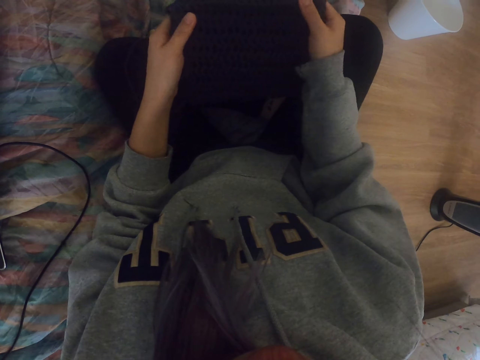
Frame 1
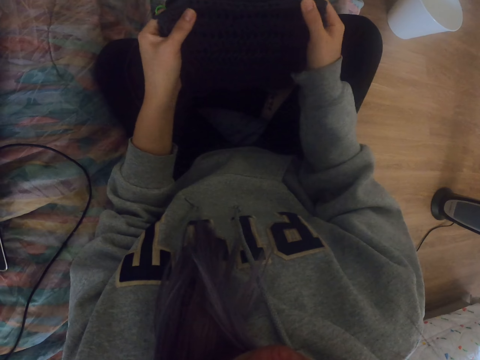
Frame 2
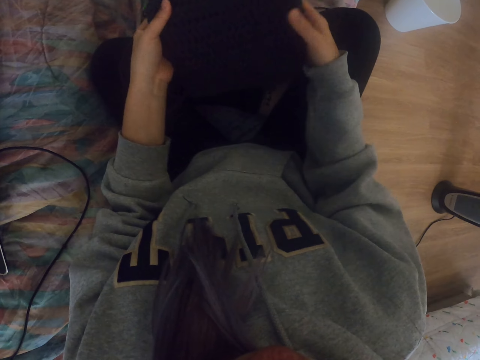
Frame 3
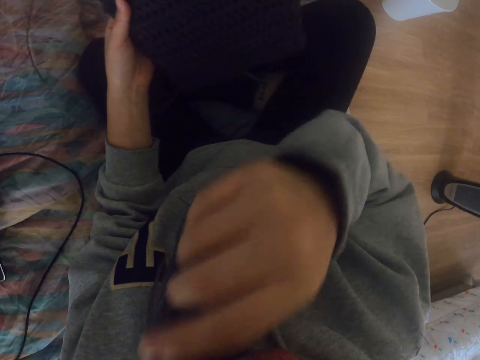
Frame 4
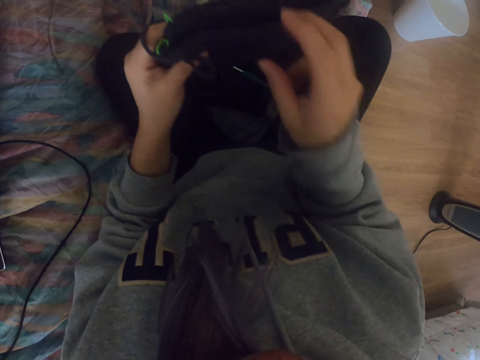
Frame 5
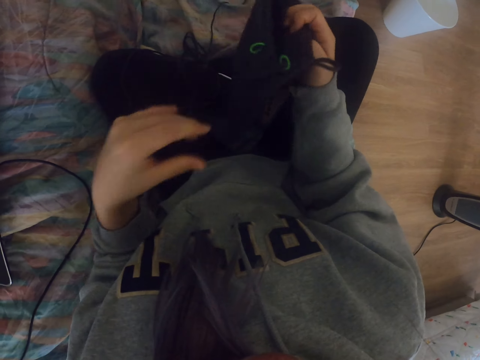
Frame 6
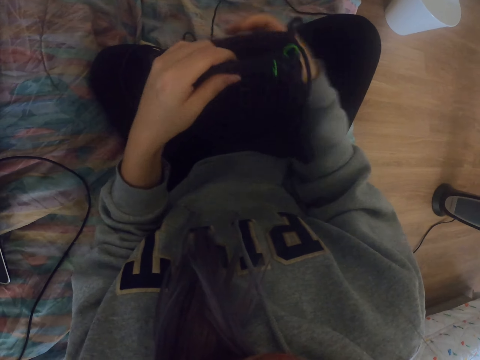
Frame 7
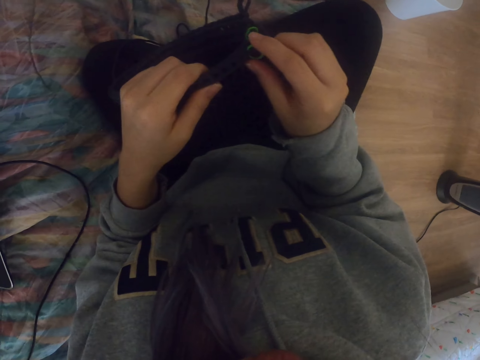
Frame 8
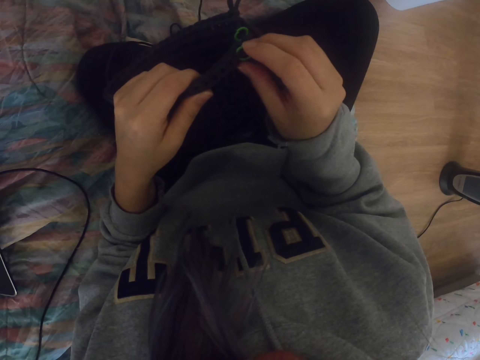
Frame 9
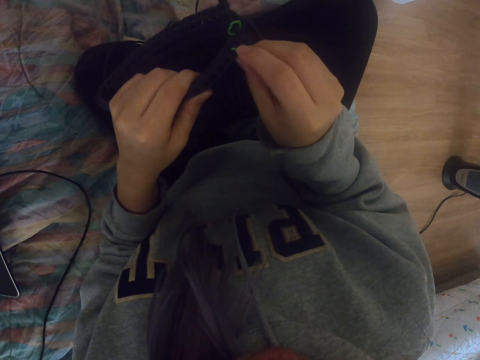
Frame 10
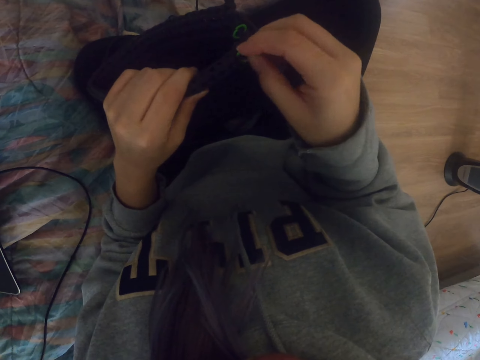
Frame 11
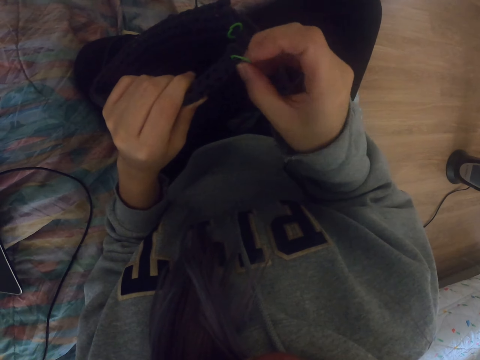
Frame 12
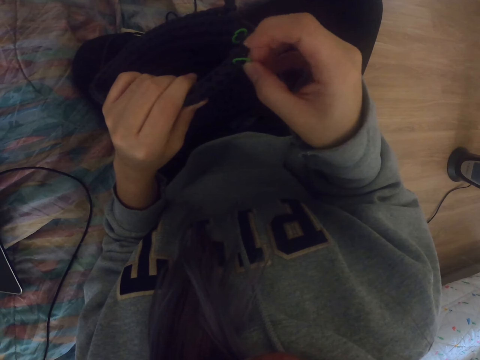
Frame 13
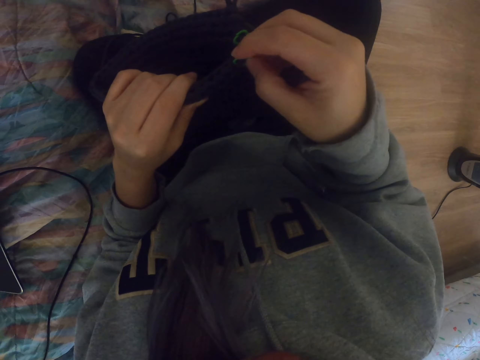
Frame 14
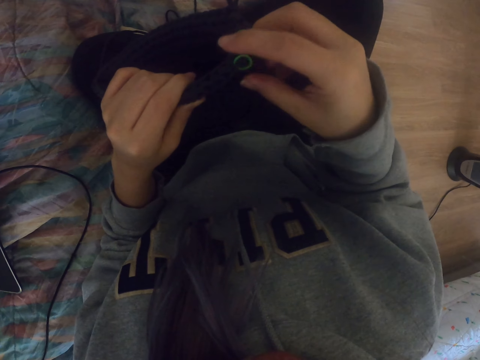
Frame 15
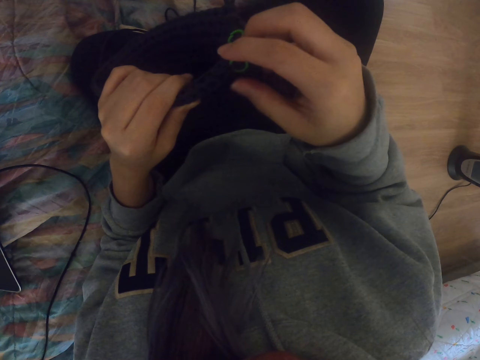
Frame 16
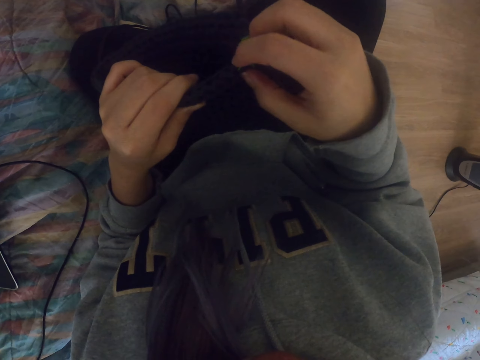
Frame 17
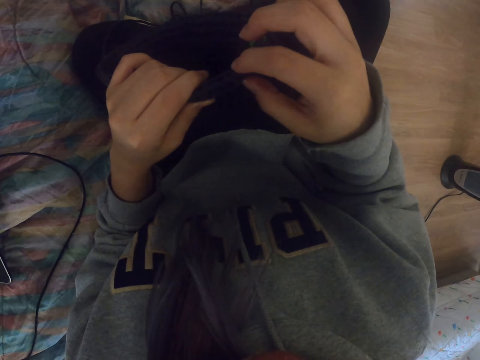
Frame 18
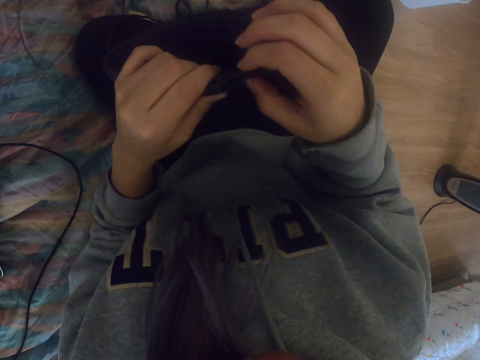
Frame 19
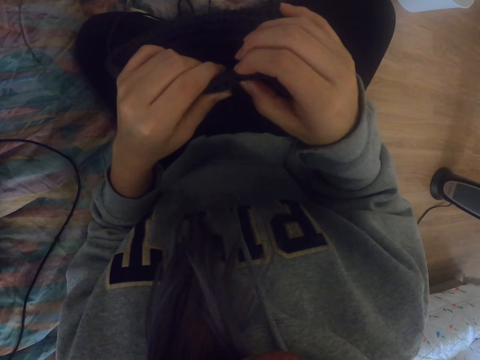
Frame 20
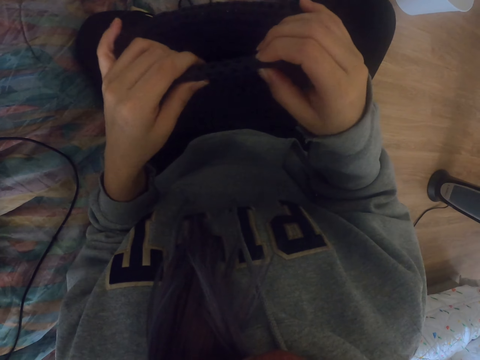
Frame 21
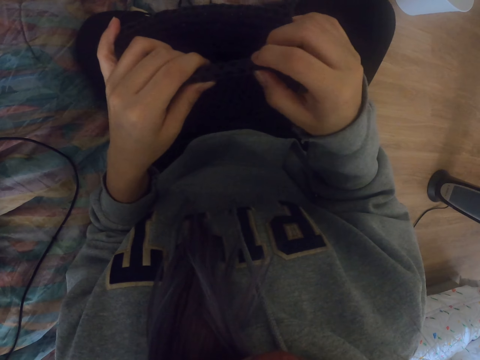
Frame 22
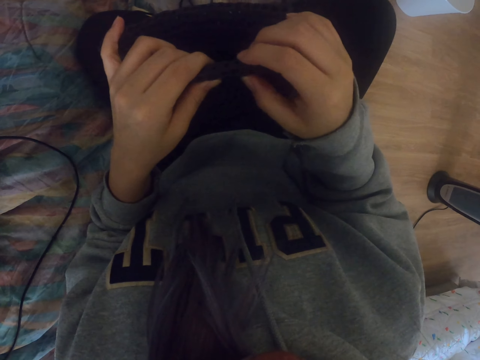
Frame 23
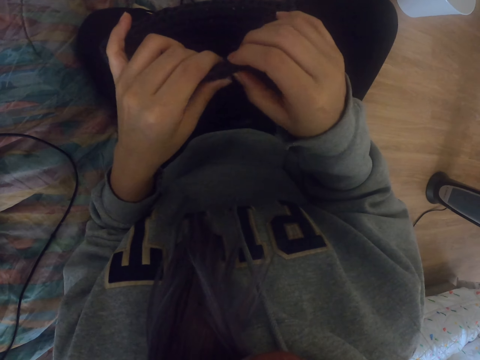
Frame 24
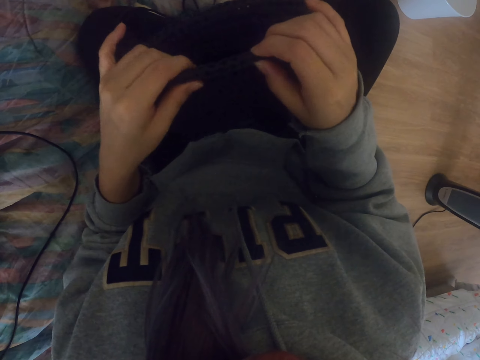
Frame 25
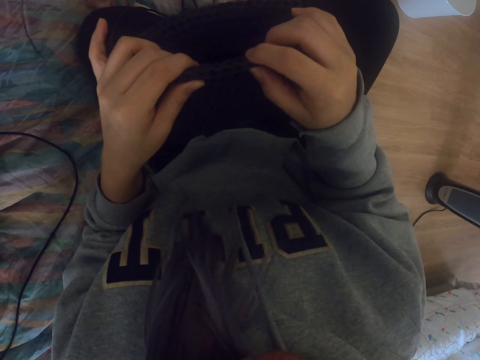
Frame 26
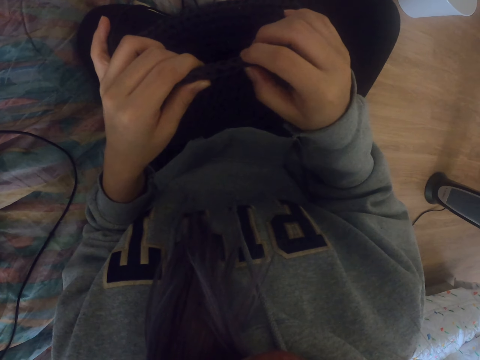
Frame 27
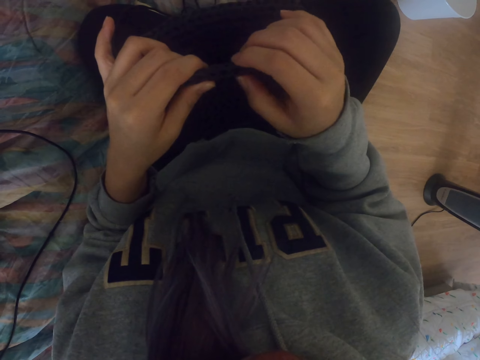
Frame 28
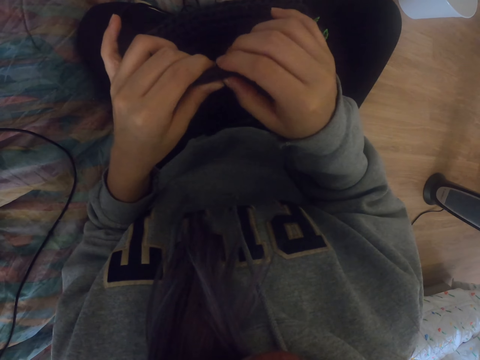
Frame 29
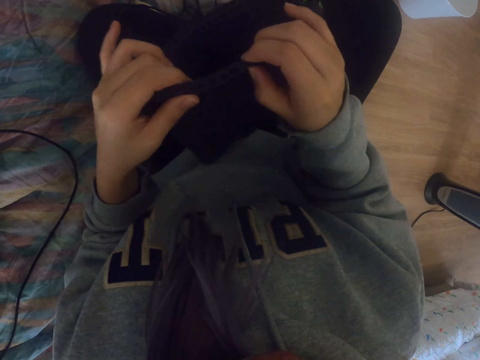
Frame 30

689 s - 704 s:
The camera wearer touches her face. She raises a hand. She adjusts a bag. She turns the fabric, adjusts something in the fabric and adjusts the fabric.

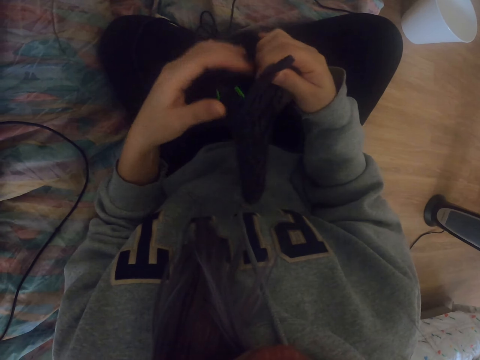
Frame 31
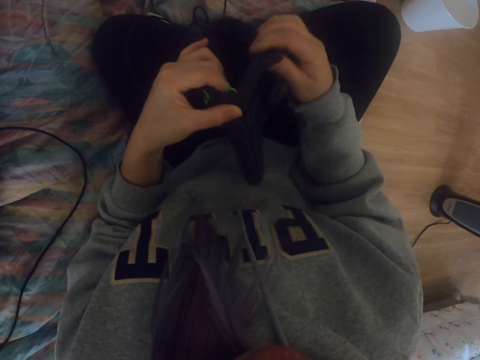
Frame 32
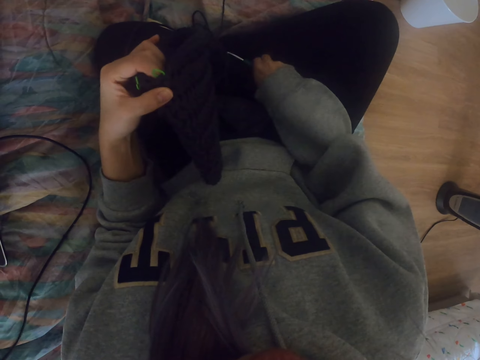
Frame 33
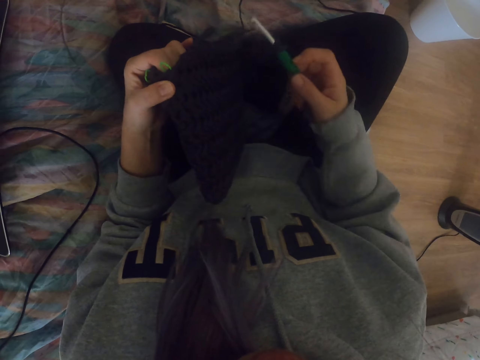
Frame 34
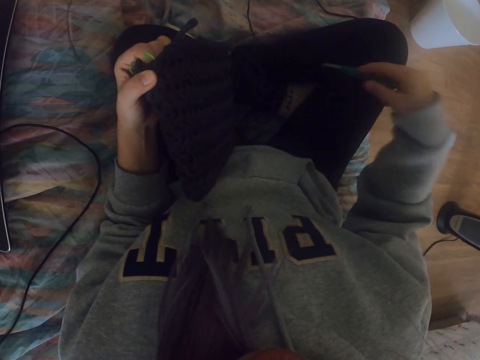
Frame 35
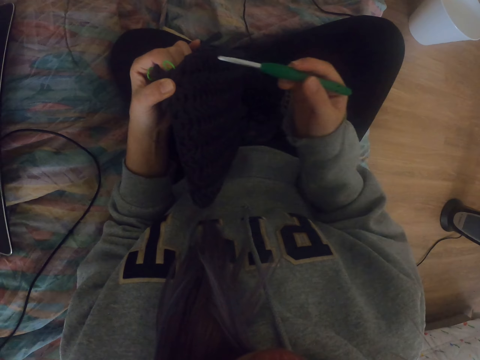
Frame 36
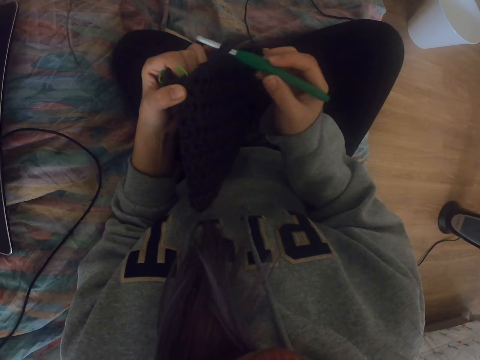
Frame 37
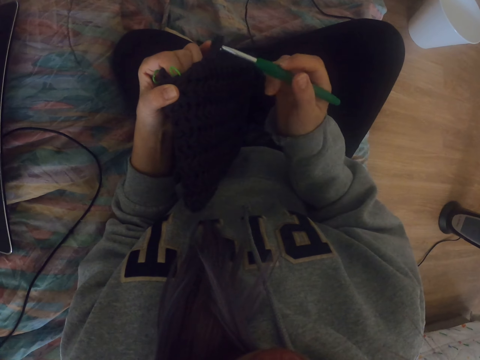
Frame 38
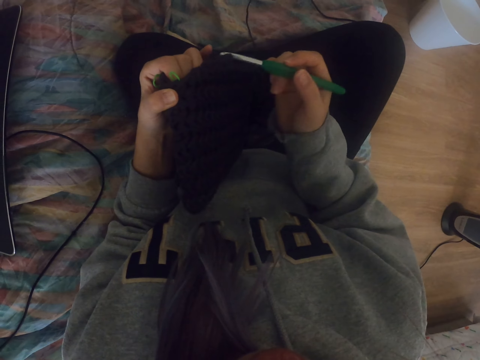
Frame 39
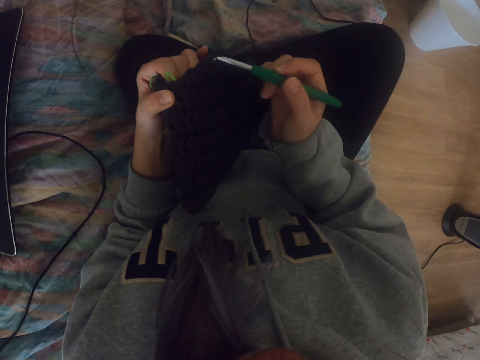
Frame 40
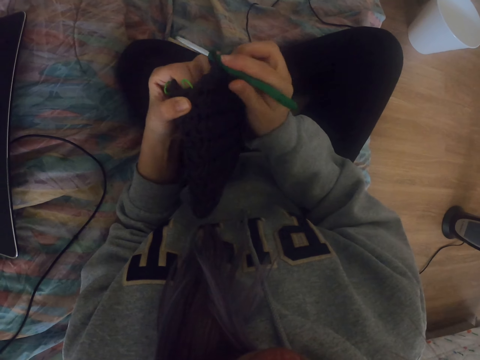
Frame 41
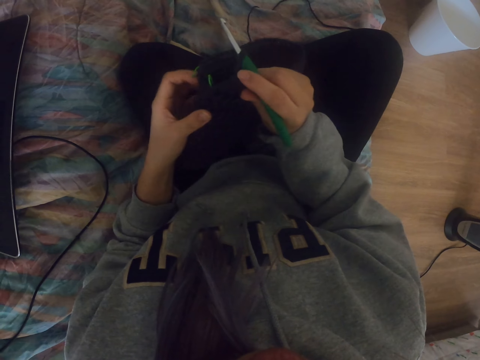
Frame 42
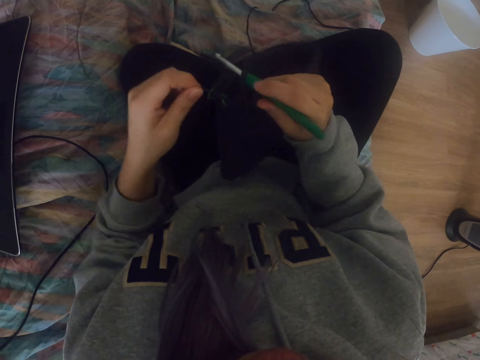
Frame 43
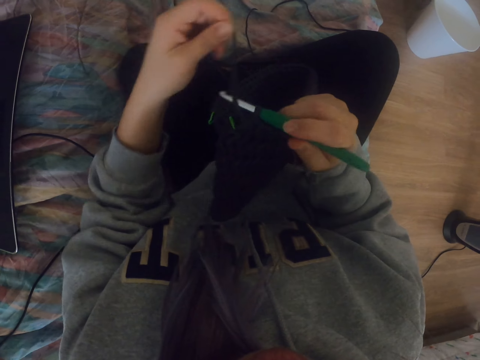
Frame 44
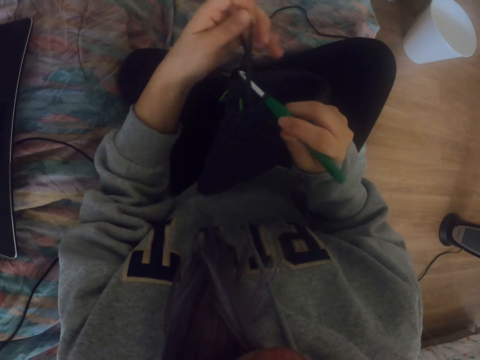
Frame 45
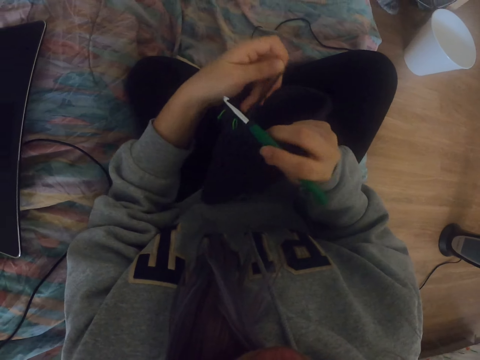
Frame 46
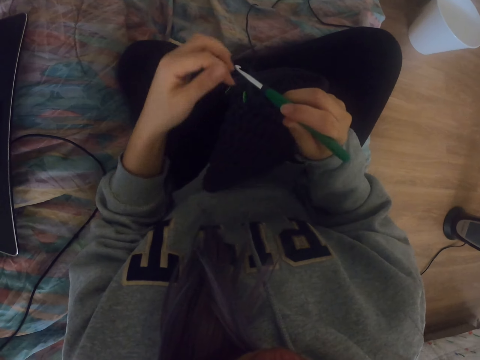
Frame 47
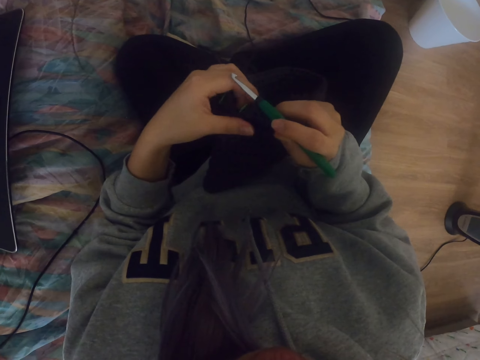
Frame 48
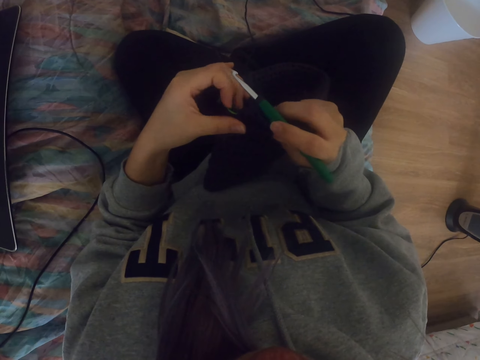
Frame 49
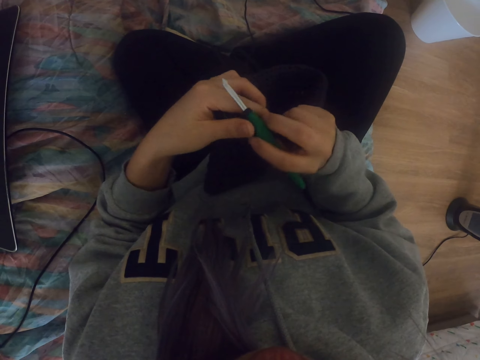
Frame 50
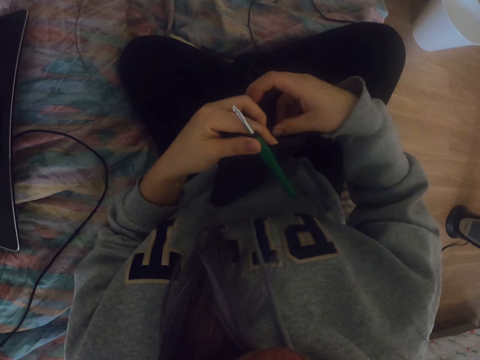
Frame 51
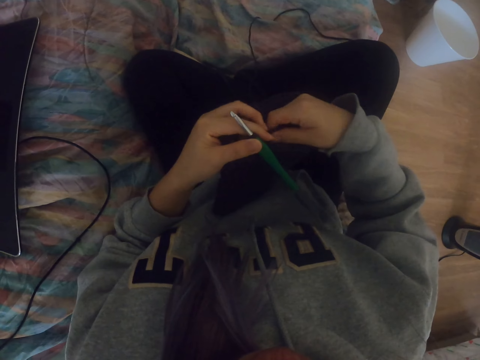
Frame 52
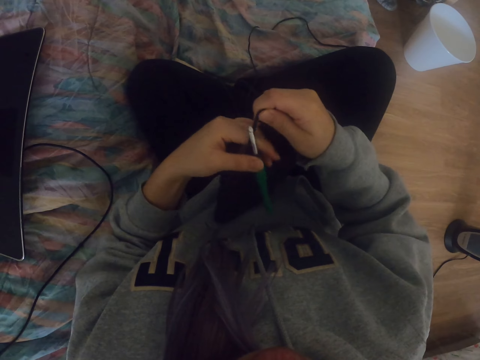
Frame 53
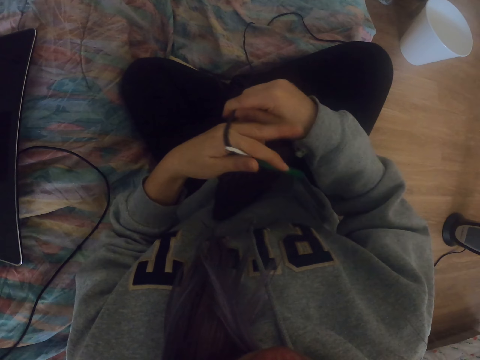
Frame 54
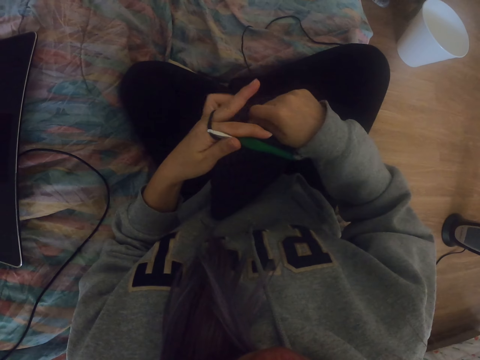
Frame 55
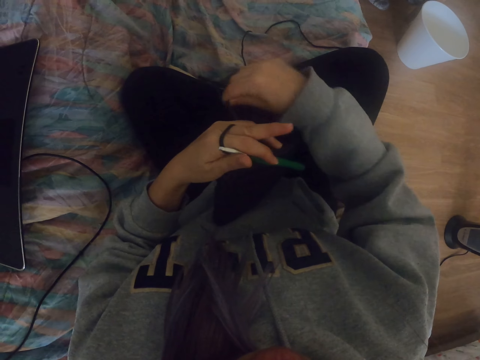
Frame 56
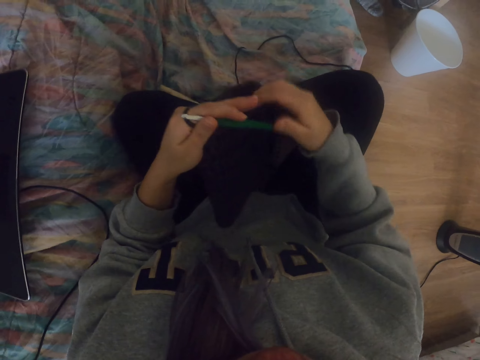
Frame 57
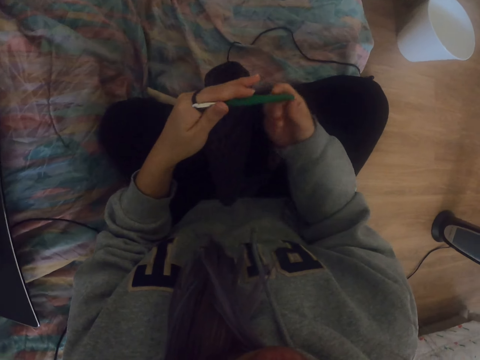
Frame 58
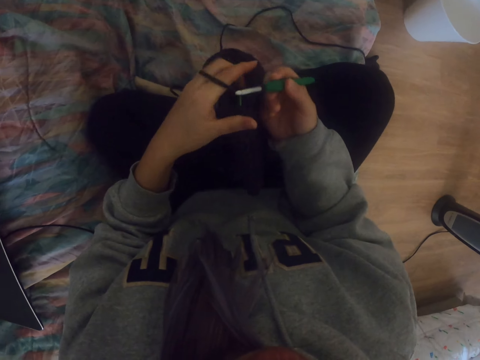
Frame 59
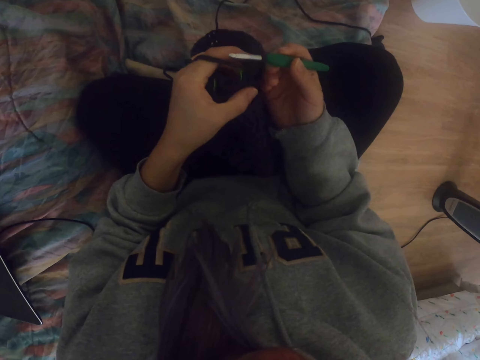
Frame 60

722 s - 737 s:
The camera wearer picks up the crochet hook. They fix the crochet hook on the fabric. They adjust the thread. They sew.
